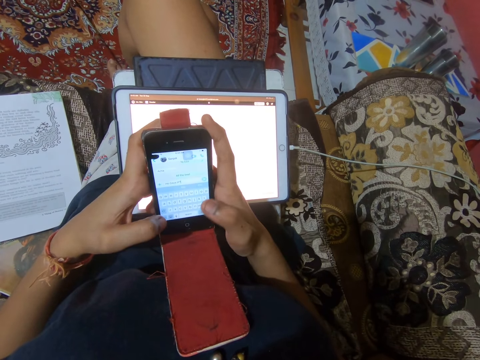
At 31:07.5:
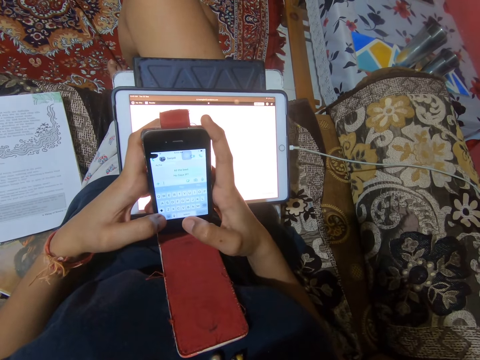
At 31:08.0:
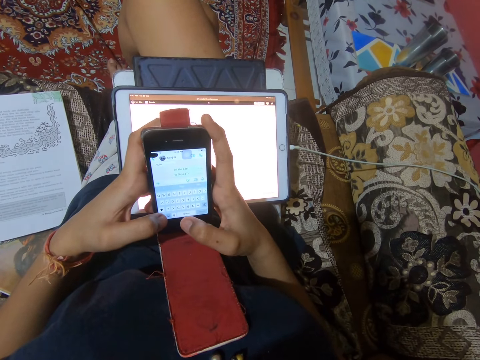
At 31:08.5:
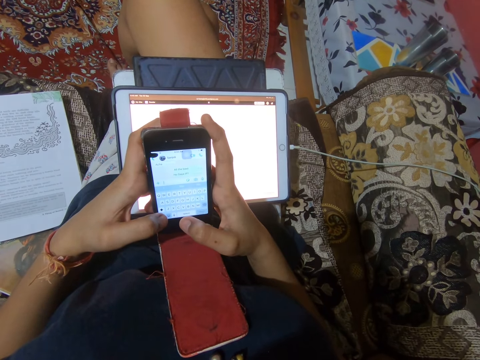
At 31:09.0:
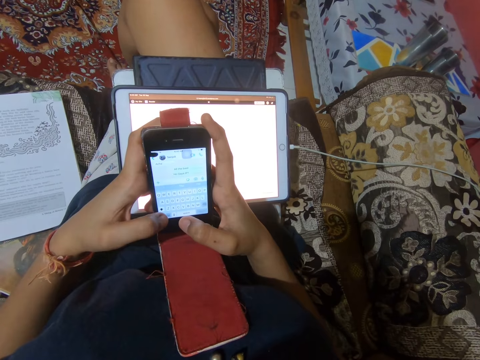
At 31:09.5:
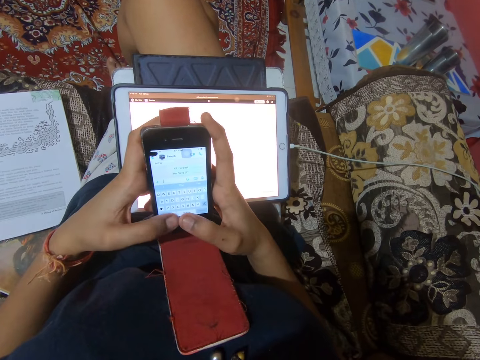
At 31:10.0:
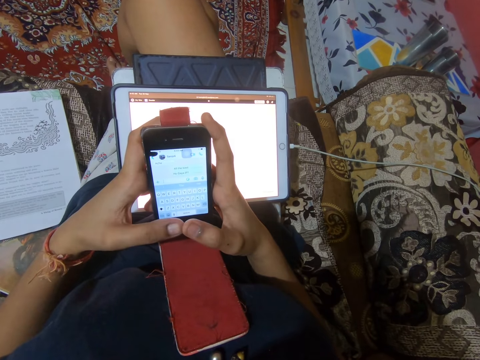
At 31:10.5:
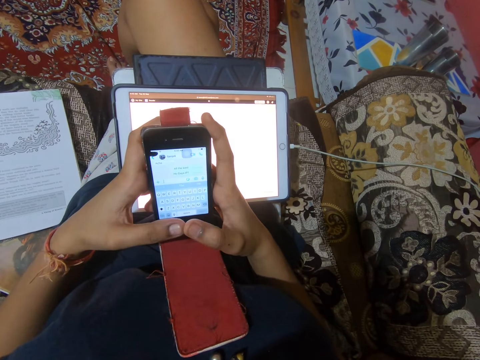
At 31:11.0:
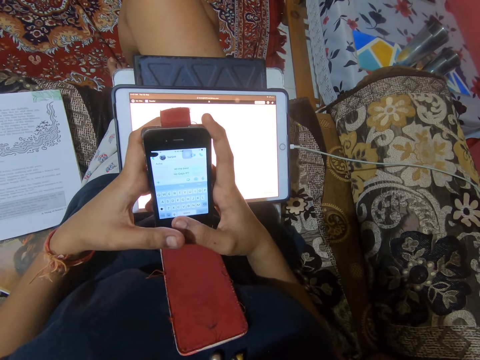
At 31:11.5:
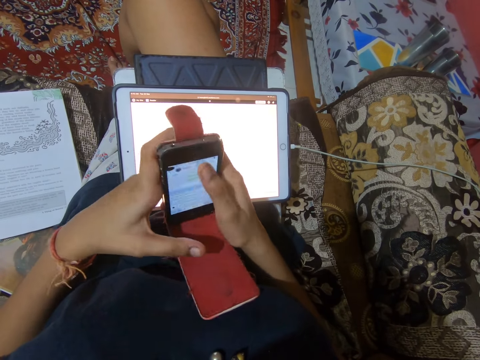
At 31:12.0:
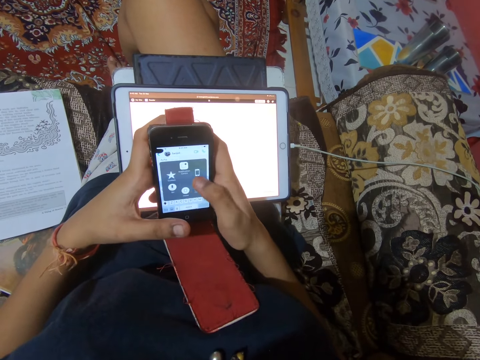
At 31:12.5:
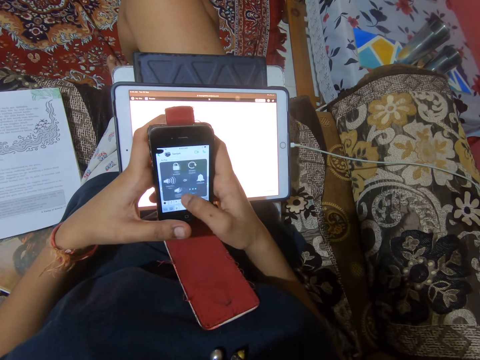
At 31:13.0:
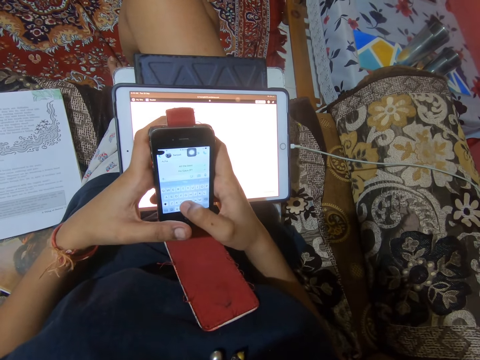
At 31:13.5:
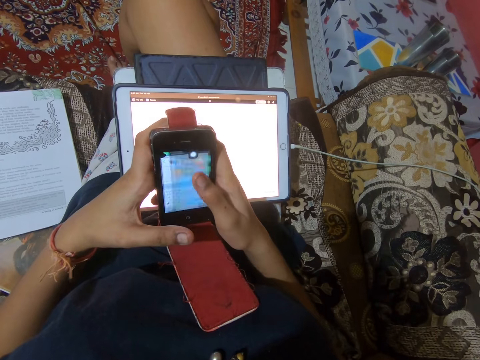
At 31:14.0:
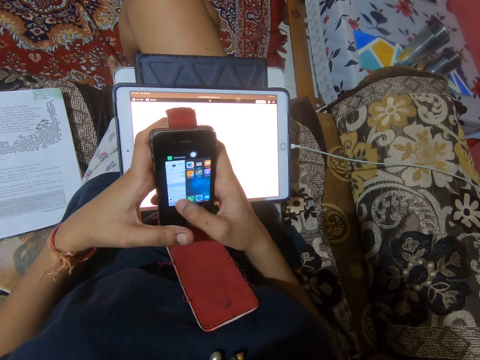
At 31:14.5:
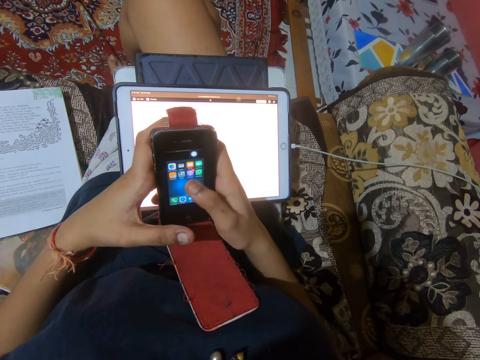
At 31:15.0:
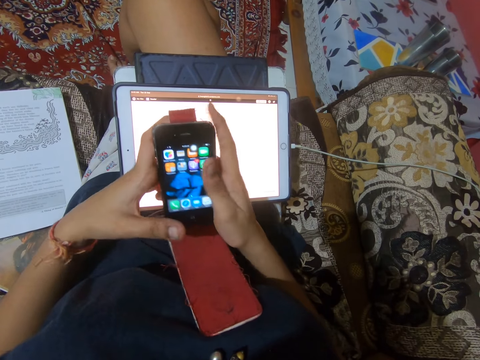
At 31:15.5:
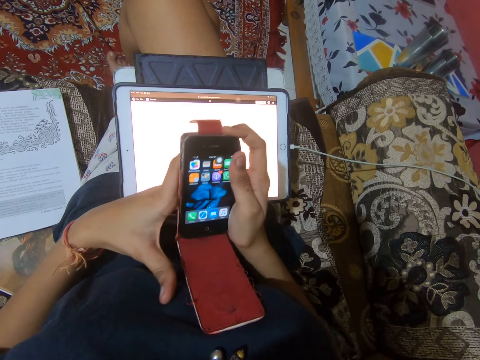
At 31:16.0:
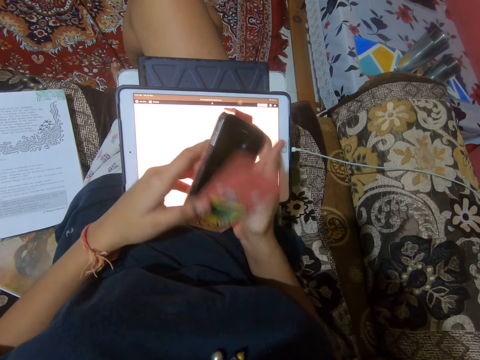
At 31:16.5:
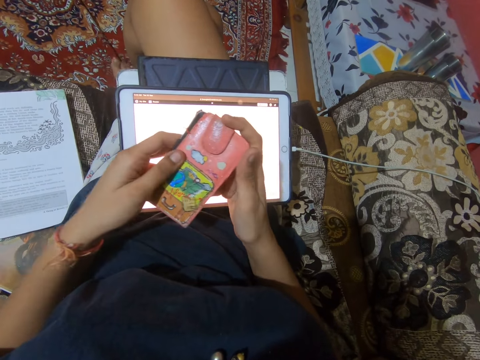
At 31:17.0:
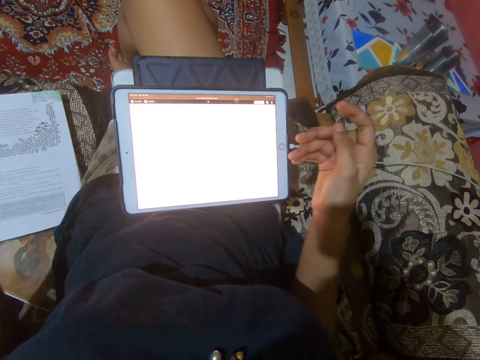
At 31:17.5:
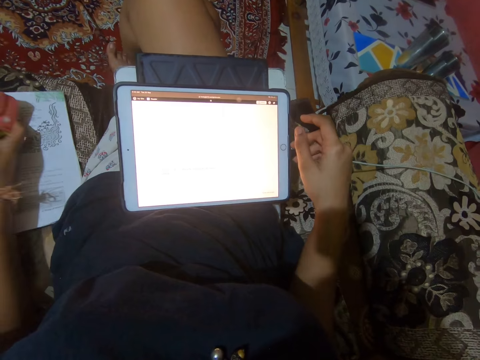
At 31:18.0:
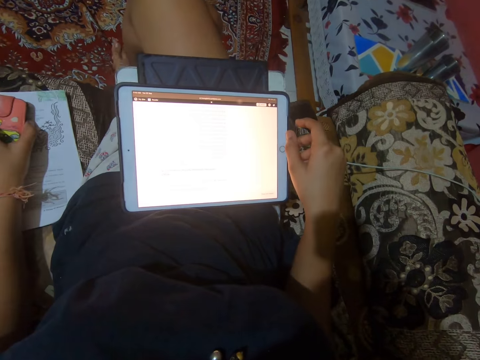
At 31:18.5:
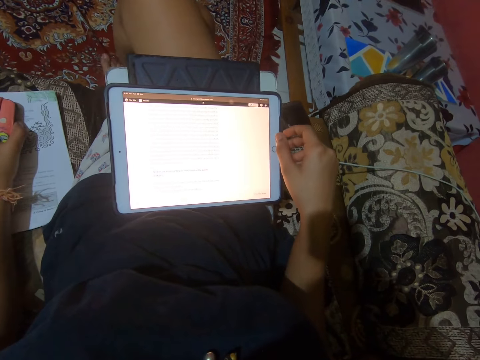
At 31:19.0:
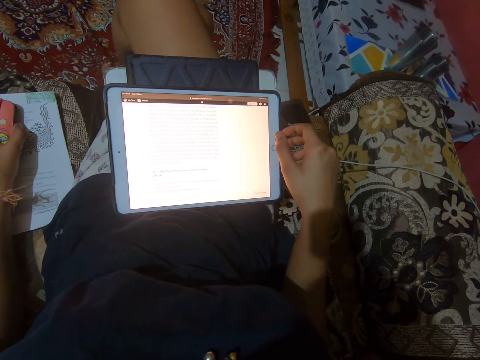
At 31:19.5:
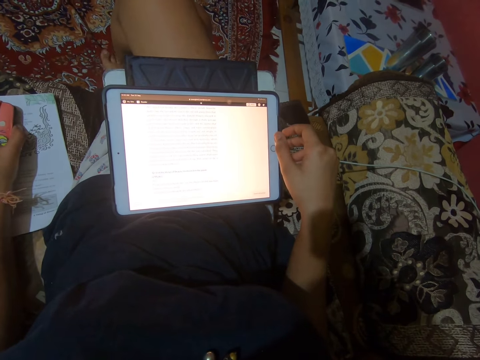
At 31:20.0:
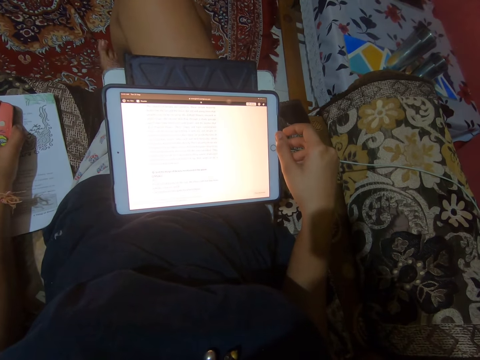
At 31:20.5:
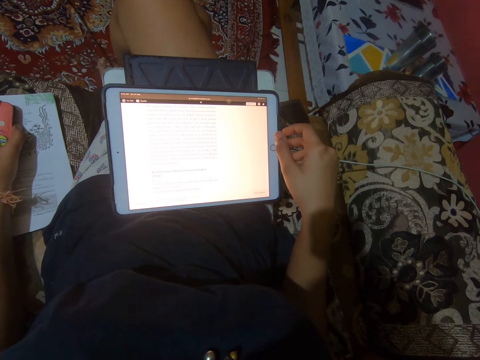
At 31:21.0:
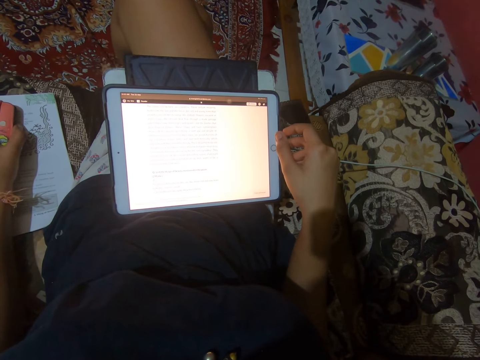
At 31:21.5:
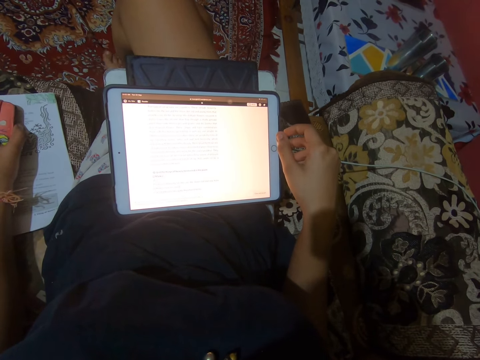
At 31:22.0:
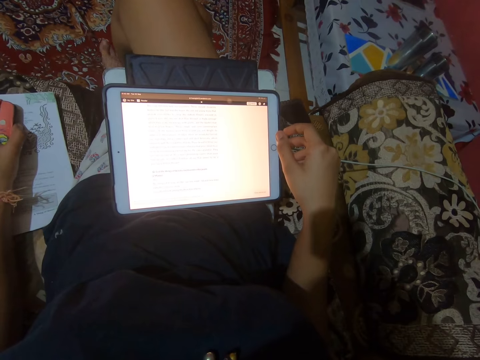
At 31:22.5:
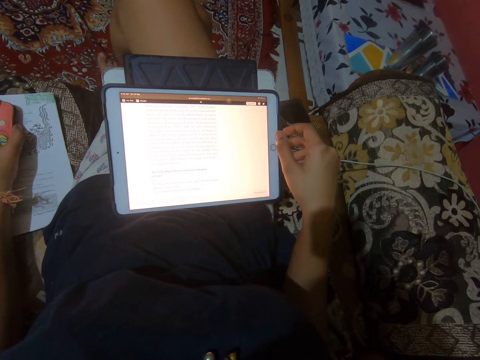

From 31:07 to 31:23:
The camera wearer taps the phone screen with her right thumb. She slides through the phone screen with her right thumb. She presses a button on the top of the phone with her right finger. She closes the phone pouch. She drops the phone on the sofa. She looks at the tablet.

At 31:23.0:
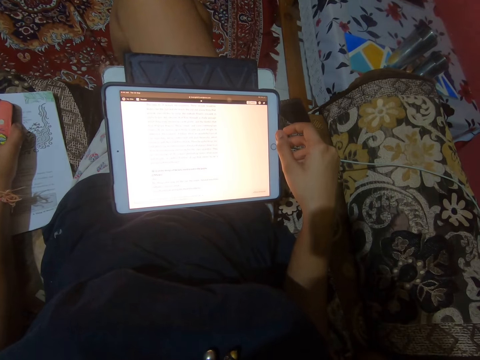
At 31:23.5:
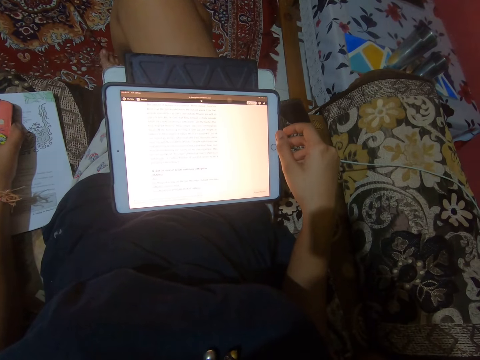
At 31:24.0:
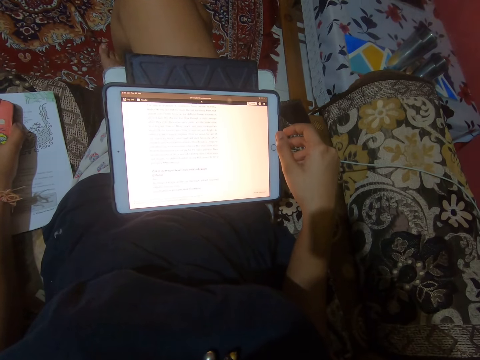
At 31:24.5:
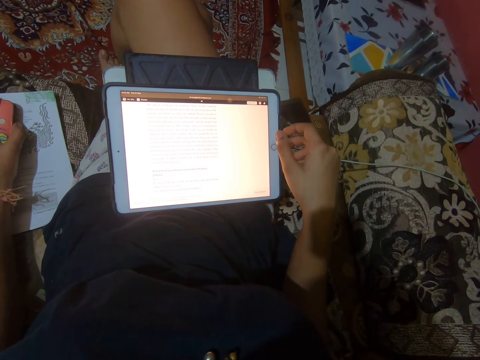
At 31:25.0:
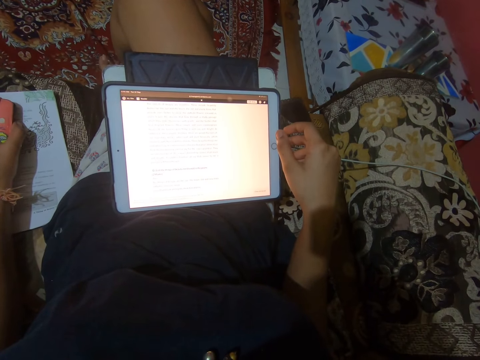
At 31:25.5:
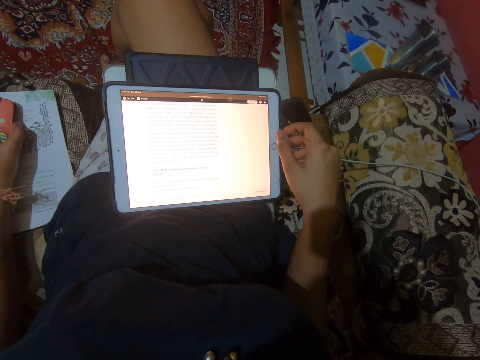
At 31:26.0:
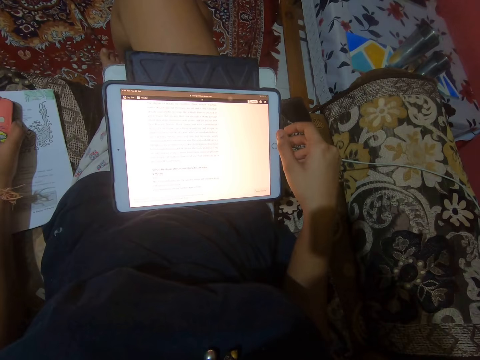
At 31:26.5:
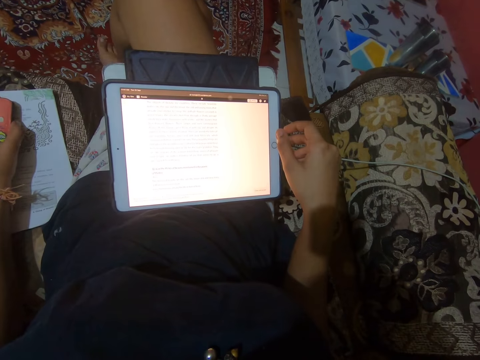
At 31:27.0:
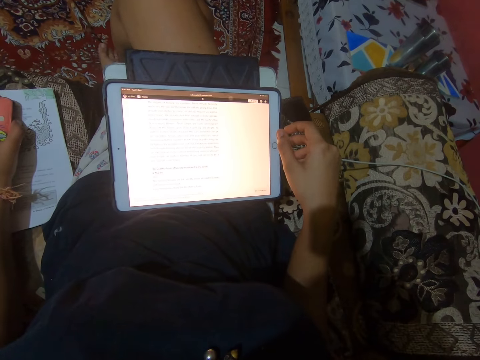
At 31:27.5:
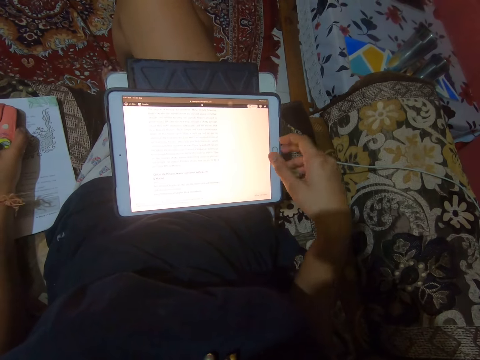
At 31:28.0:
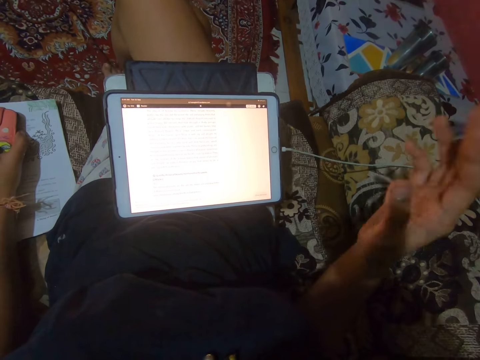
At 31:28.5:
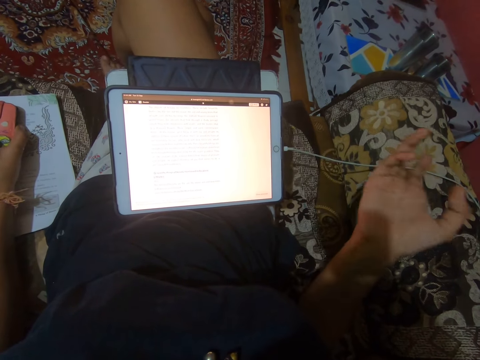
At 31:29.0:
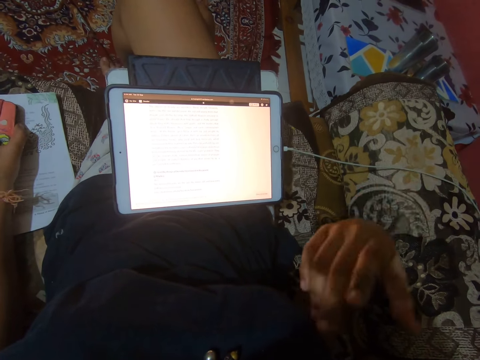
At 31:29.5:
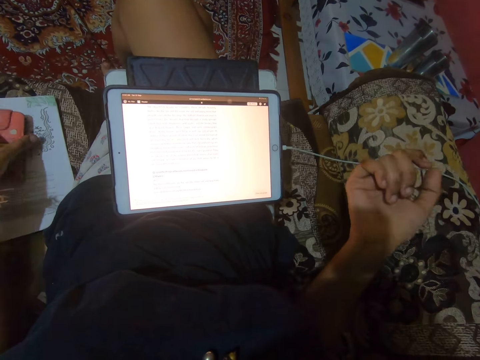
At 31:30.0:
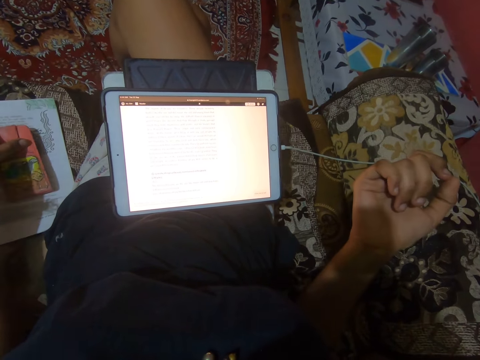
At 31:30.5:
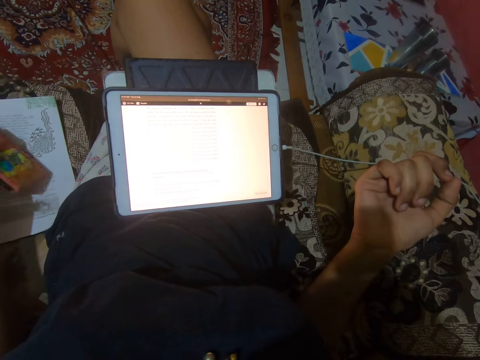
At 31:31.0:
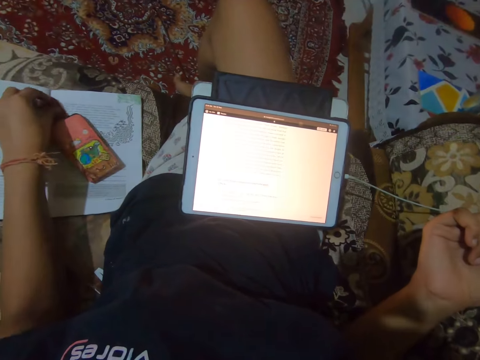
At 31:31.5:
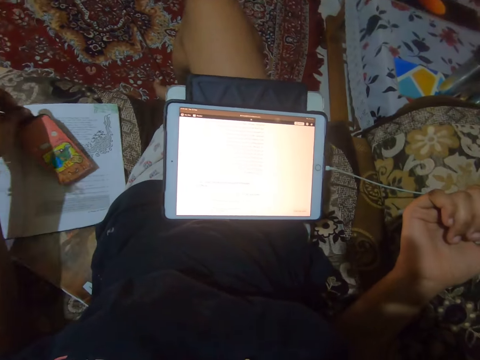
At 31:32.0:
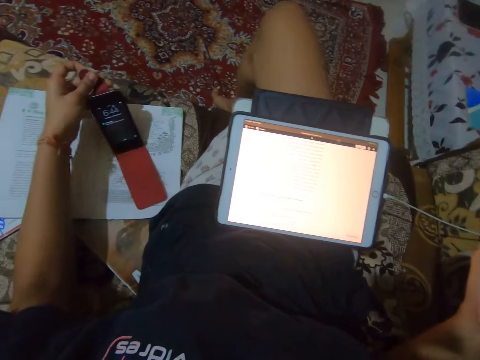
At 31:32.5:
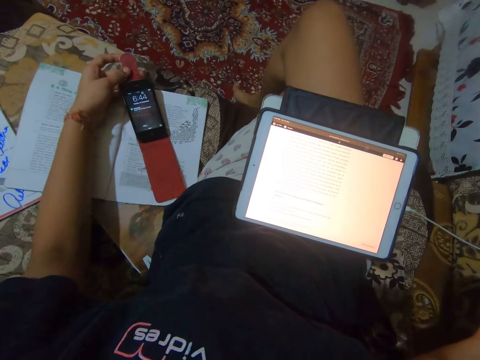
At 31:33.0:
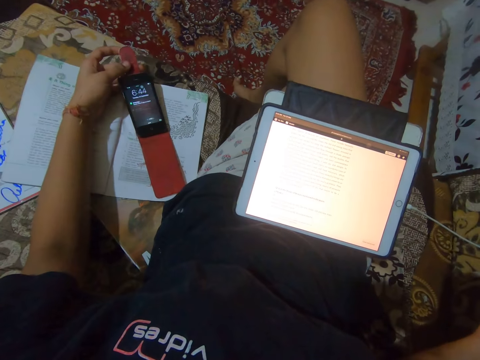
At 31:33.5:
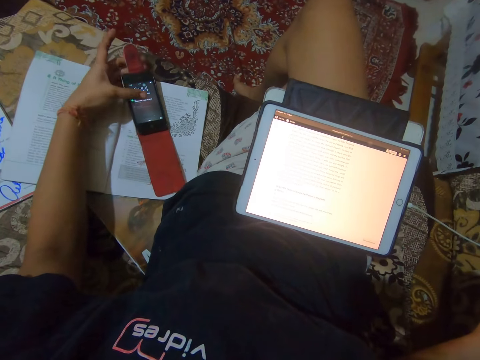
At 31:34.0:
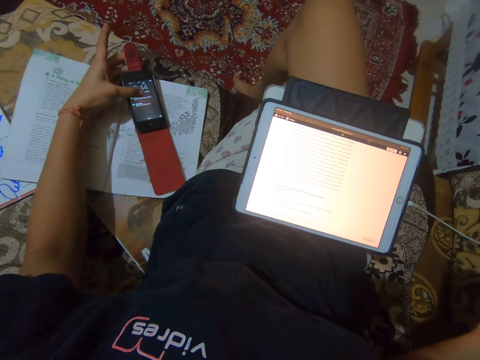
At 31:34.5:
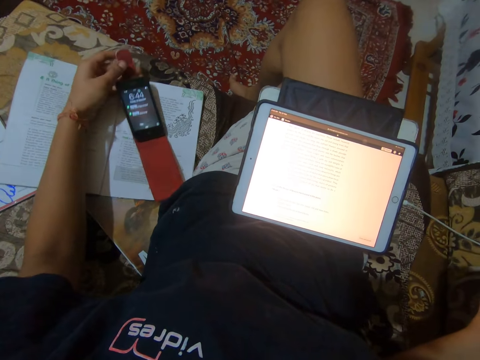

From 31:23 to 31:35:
The camera wearer makes a gesture with her right hand. She opens the phone pouch with her left hand. She taps the phone screen with her left thumb. She operates her phone.
